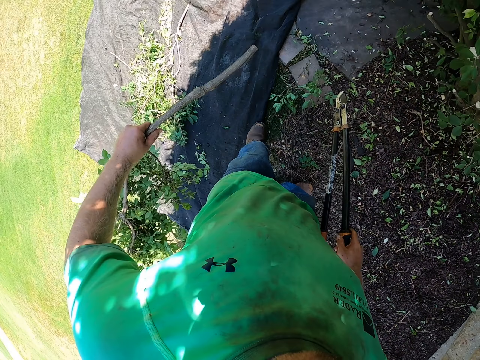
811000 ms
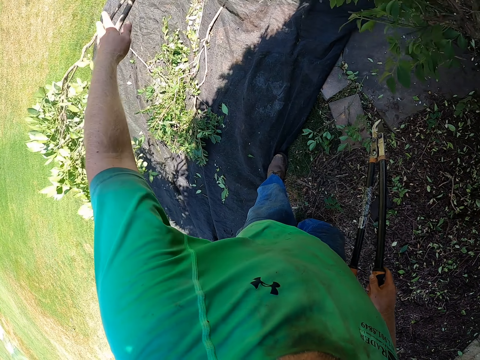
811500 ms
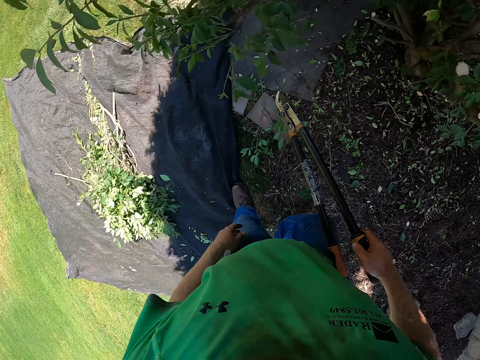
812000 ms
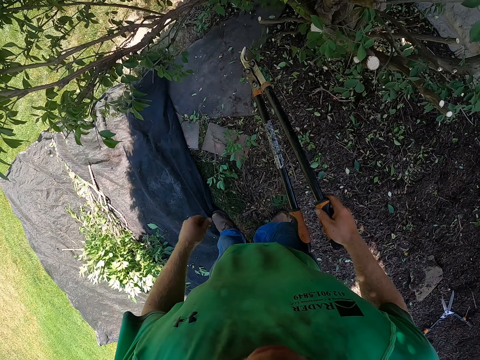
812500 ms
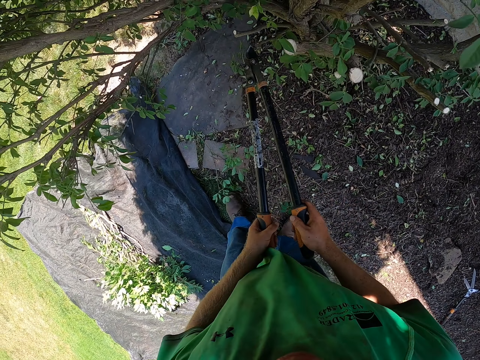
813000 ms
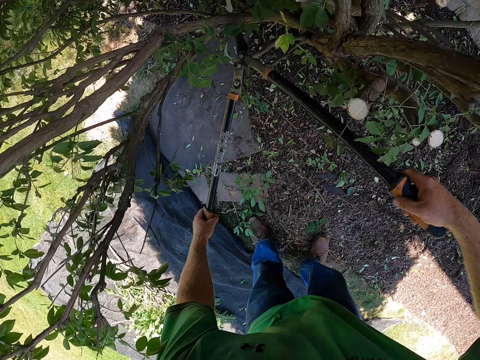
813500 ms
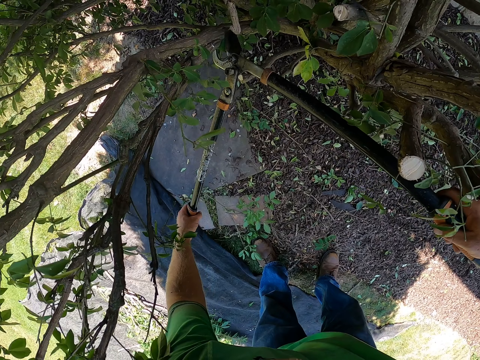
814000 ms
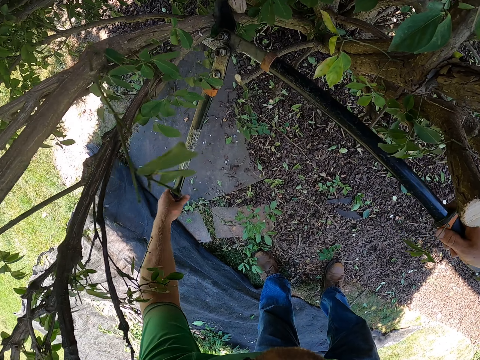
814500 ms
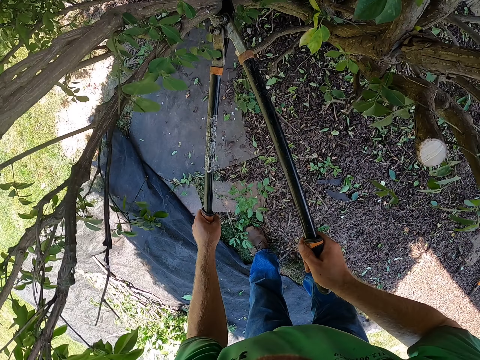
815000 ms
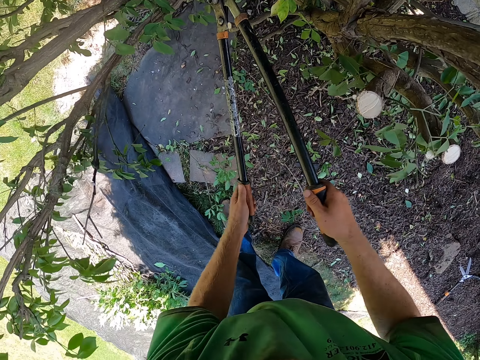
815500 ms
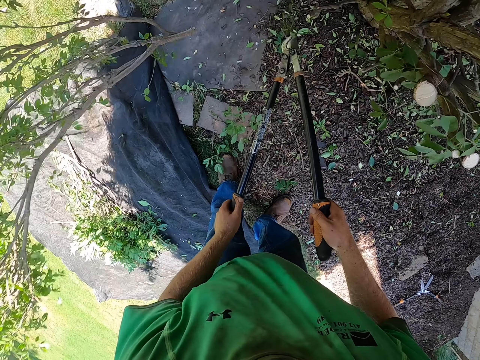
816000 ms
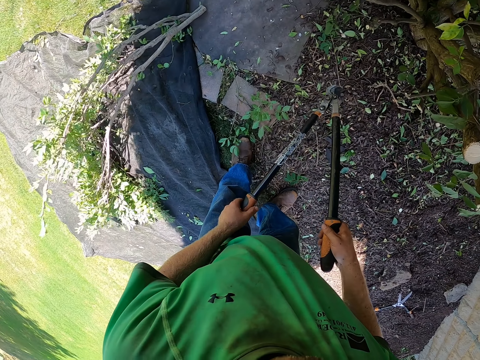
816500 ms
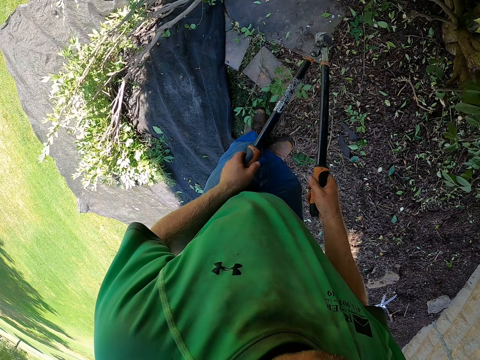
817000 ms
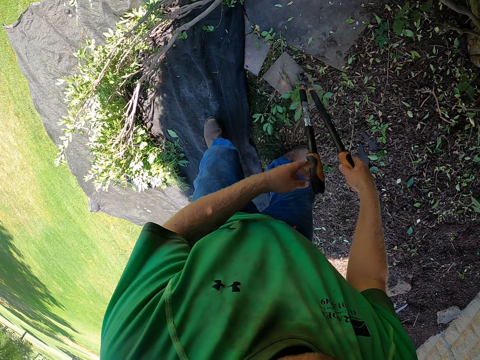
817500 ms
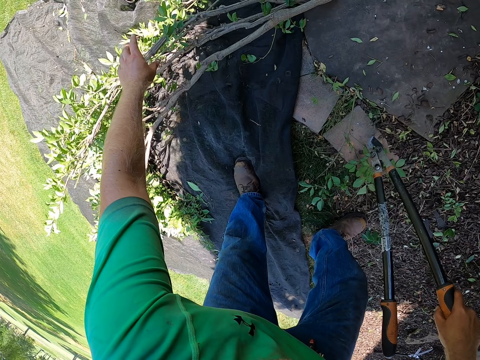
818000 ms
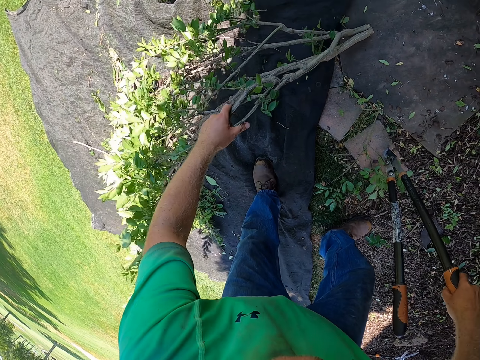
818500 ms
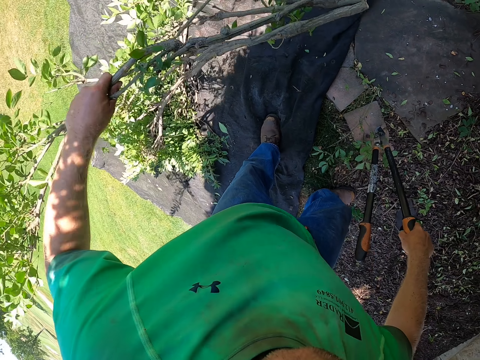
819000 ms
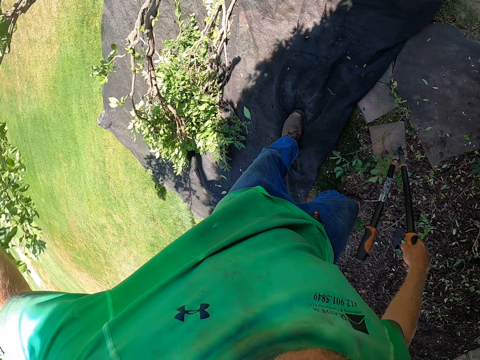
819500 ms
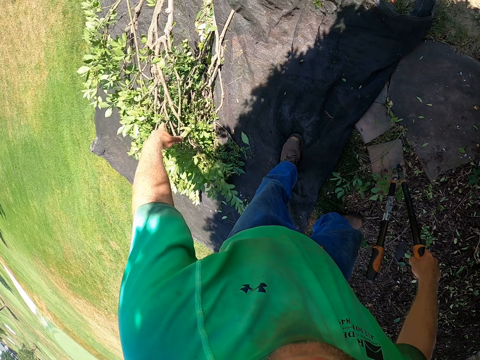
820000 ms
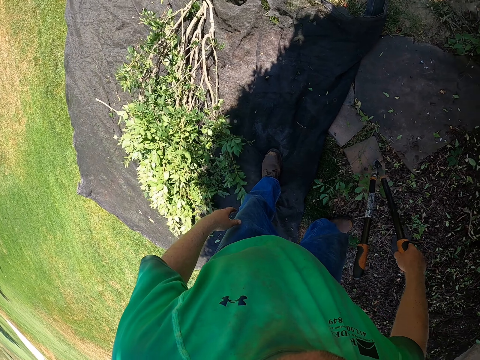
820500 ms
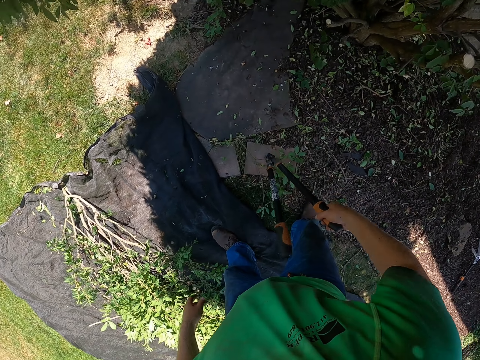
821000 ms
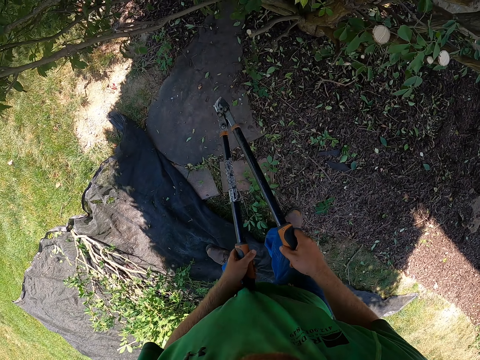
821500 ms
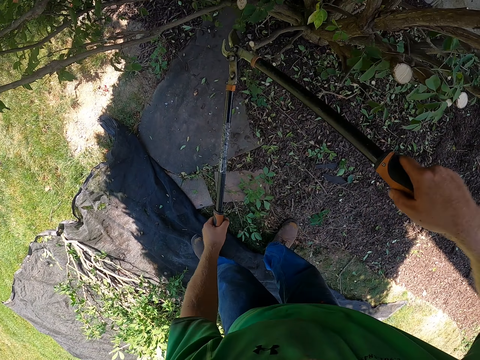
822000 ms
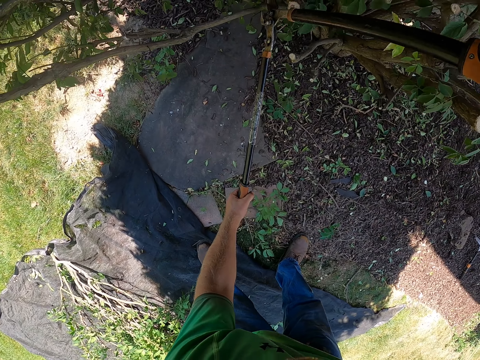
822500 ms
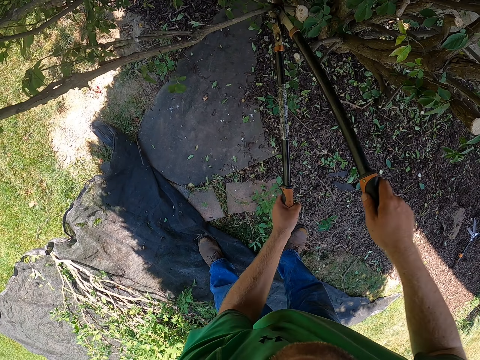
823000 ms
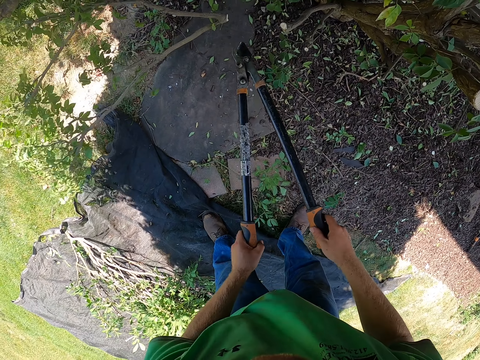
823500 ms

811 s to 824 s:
The camera wearer drops the branch on the net bag with his left hand. He cuts the branch with the lopper with both hands. He picks the branch from the net bag with his left hand. He drops the branch on the net bag with his left hand. He cuts the branch with the lopper with both hands.

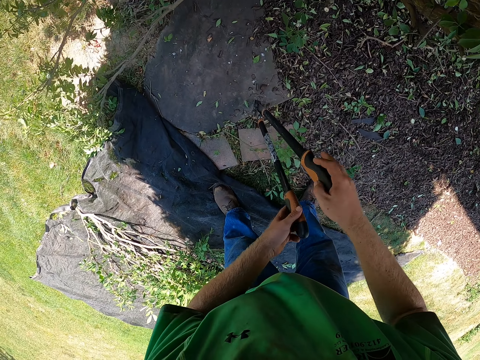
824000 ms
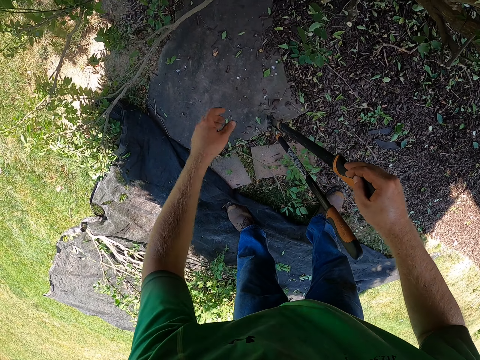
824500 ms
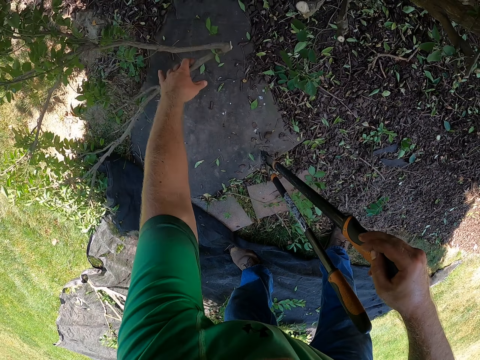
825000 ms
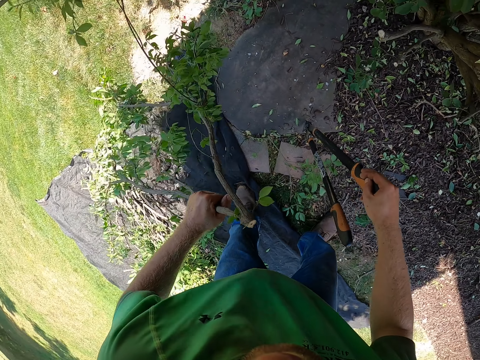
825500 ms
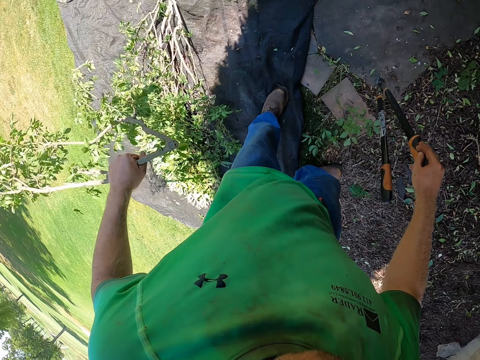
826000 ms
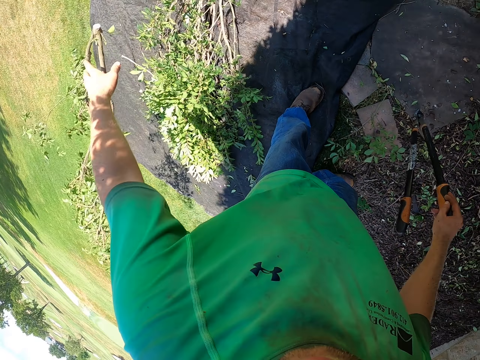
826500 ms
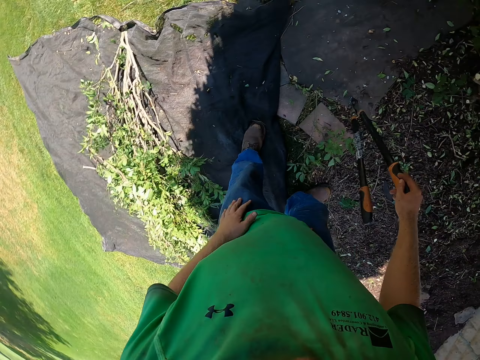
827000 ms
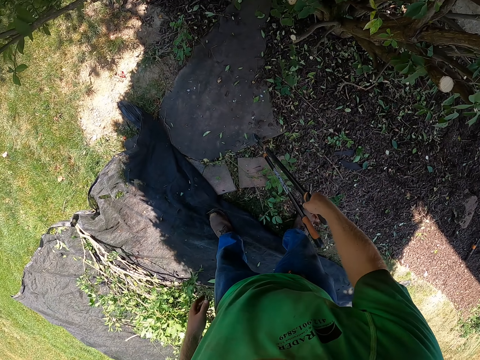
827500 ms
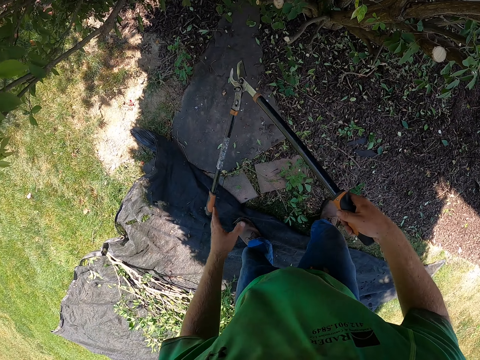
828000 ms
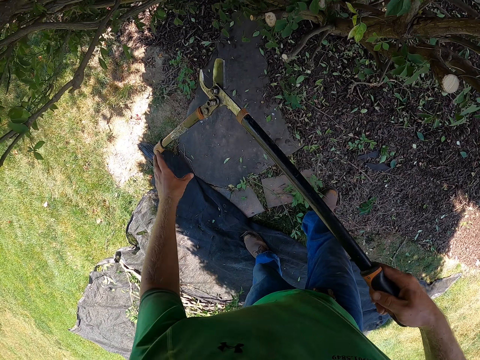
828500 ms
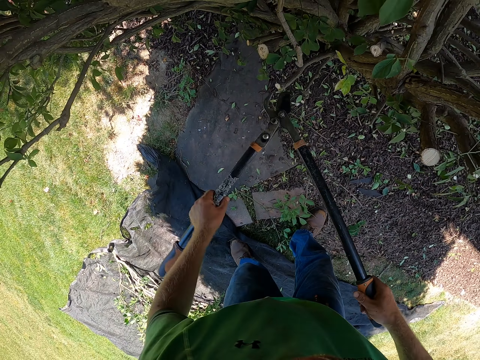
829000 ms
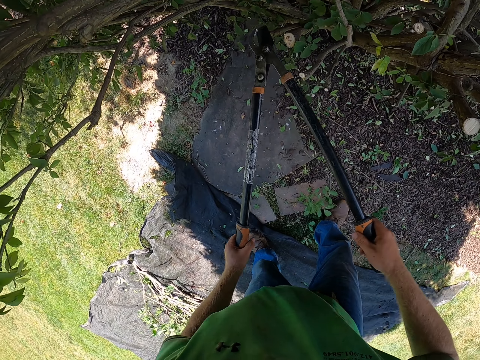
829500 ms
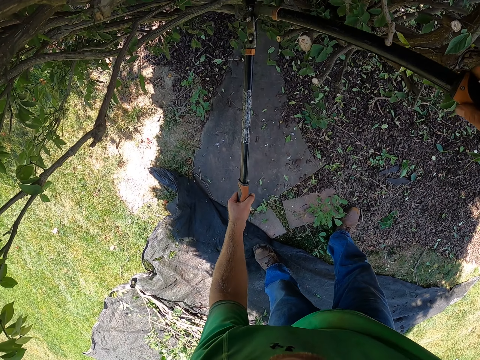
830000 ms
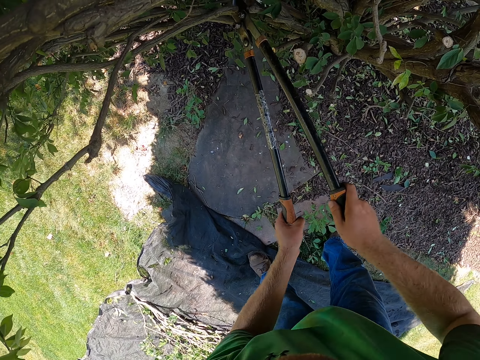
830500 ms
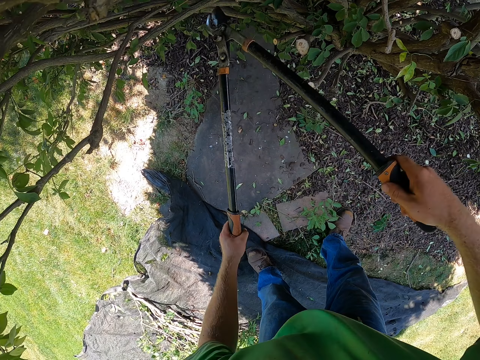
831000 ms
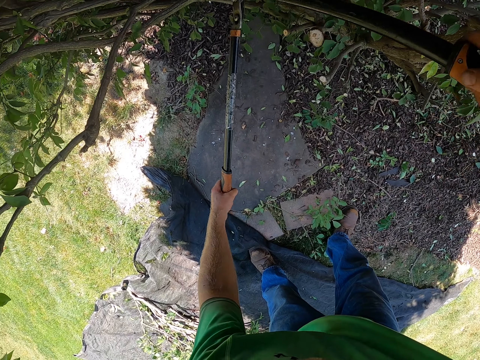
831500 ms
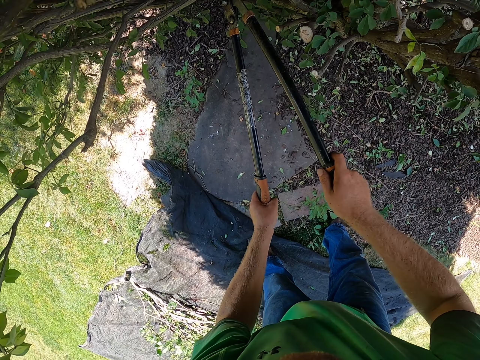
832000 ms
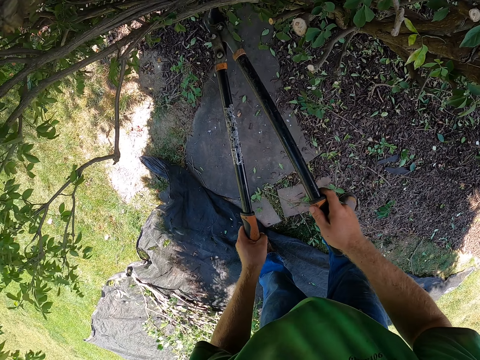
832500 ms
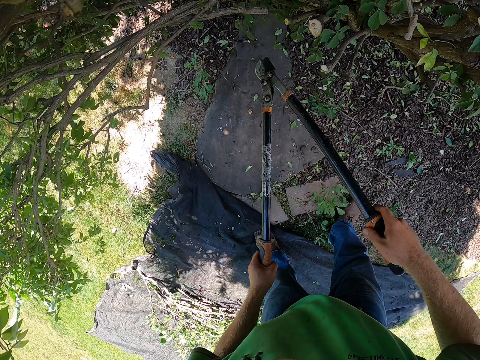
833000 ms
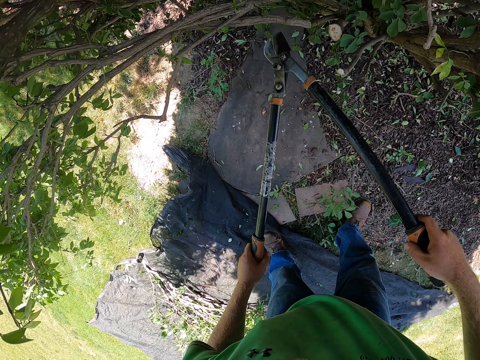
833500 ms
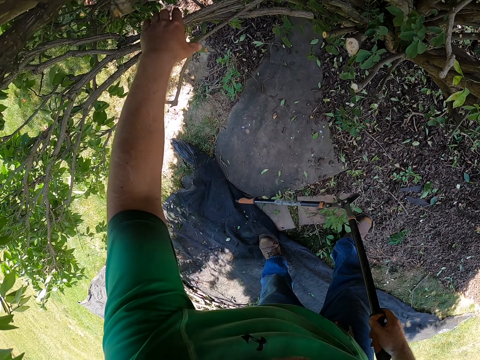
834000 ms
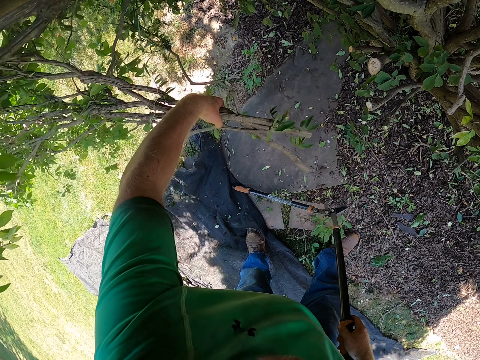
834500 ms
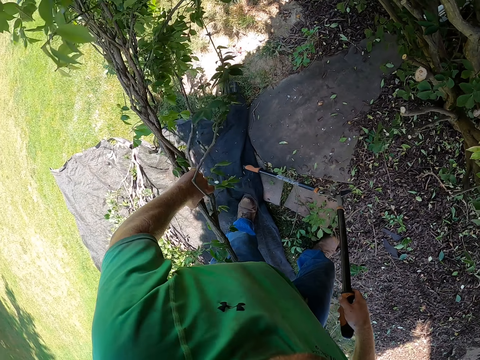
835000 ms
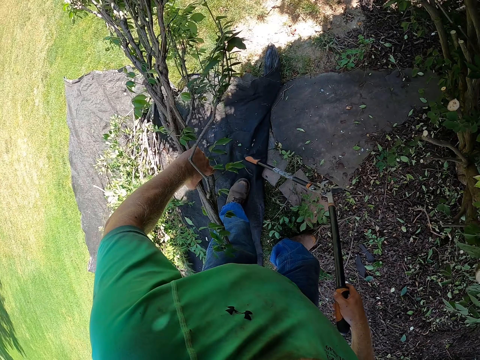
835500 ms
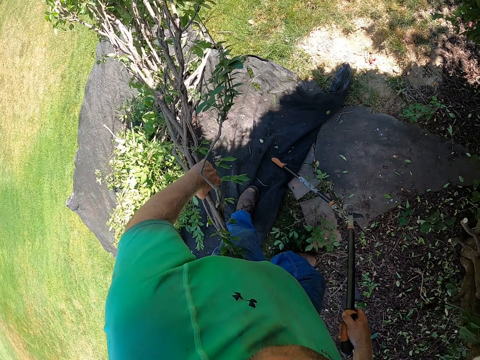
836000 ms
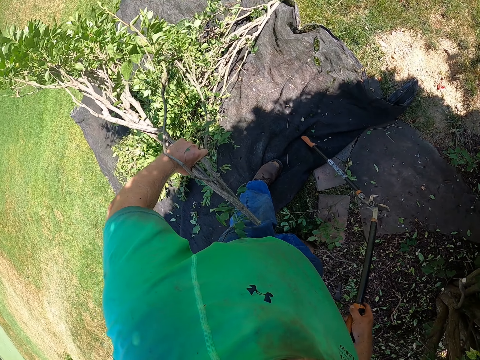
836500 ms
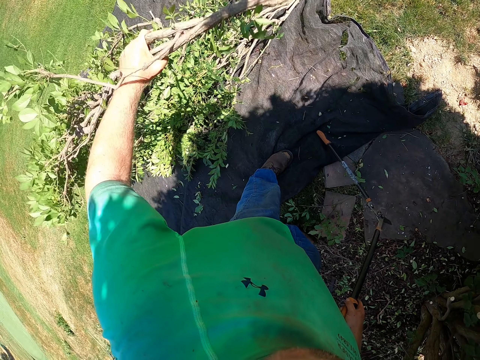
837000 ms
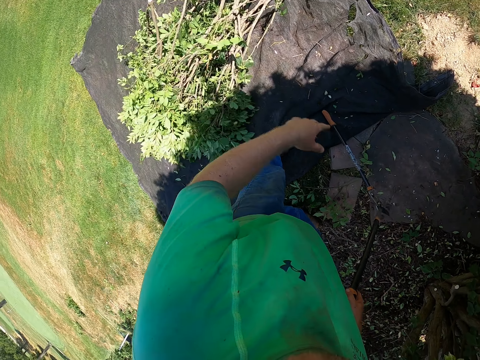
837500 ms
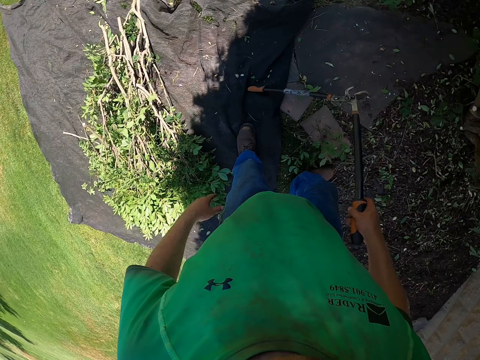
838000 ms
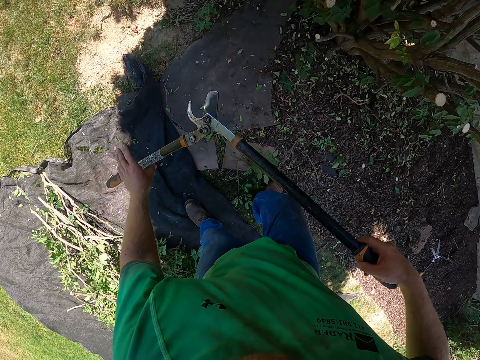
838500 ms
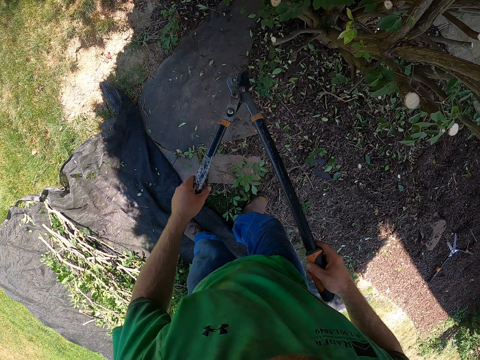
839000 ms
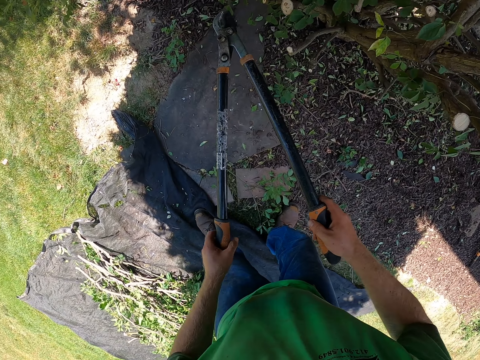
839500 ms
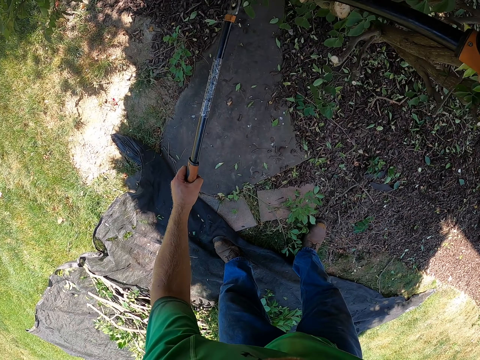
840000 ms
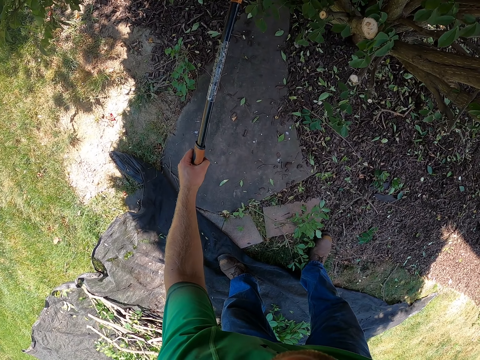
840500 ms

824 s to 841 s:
The camera wearer picks the branch from the net bag with his left hand. He drops the tree branch on the black cloth on the floor. He holds the pruner, the pruning shears, with both hands. He holds the tree branch with his left hand. He trims a tree with the pruning shears. He picks branches. He drops the tree branch on the black cloth on the floor. He holds the pruner with both hands.
